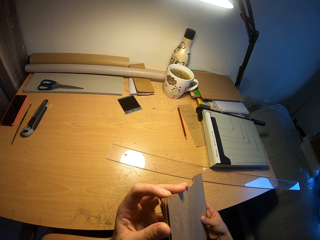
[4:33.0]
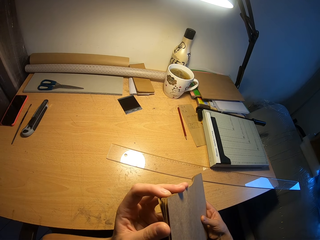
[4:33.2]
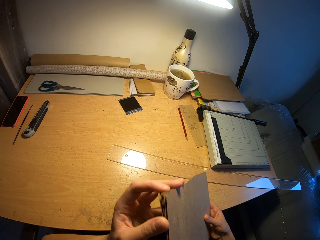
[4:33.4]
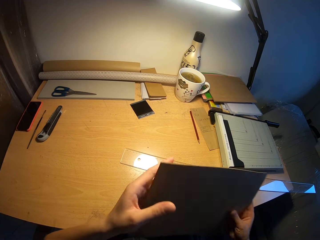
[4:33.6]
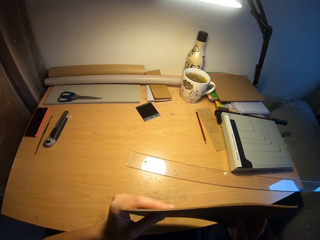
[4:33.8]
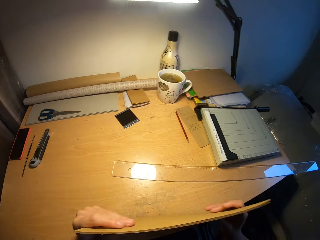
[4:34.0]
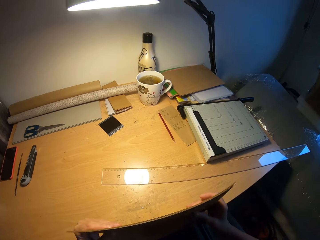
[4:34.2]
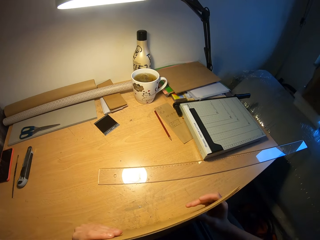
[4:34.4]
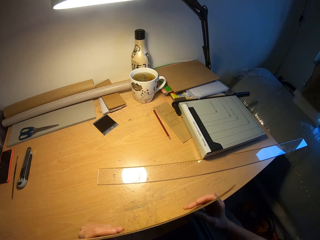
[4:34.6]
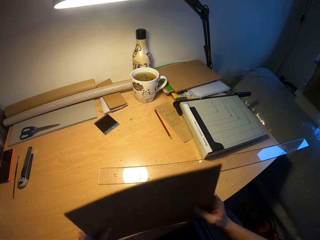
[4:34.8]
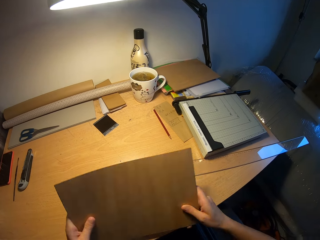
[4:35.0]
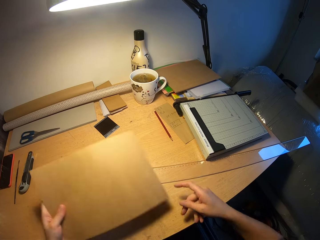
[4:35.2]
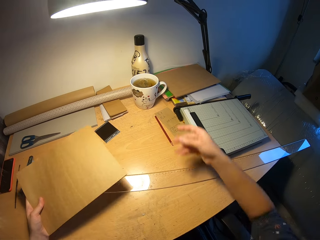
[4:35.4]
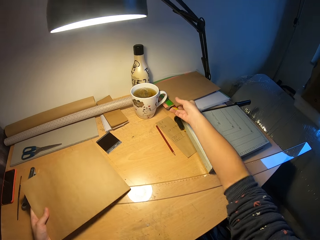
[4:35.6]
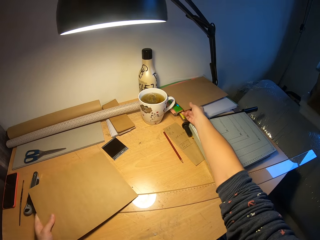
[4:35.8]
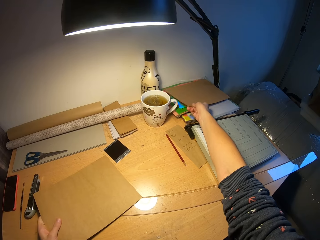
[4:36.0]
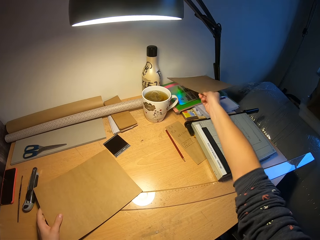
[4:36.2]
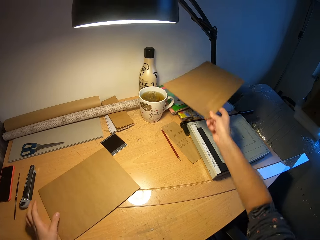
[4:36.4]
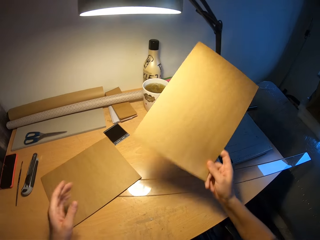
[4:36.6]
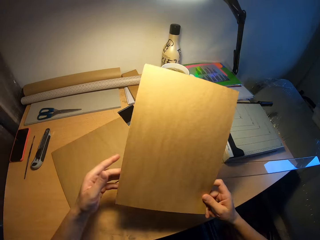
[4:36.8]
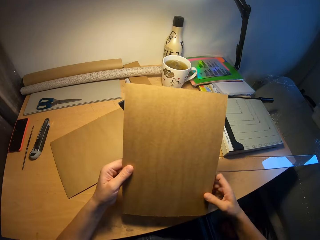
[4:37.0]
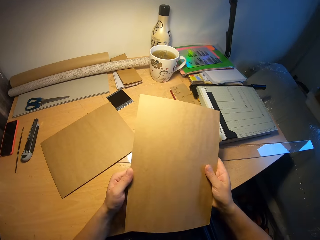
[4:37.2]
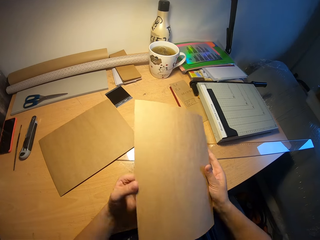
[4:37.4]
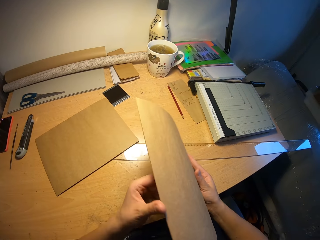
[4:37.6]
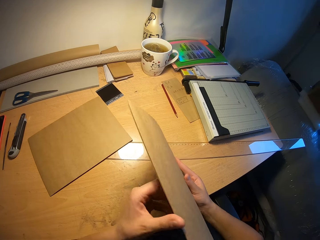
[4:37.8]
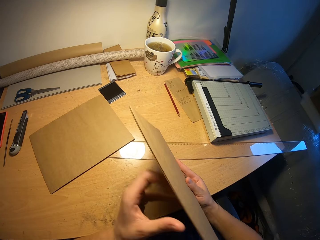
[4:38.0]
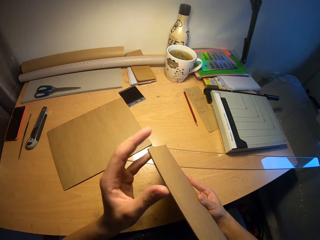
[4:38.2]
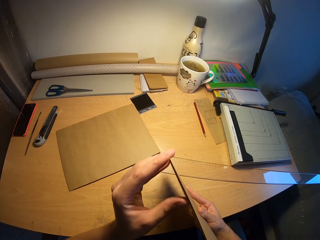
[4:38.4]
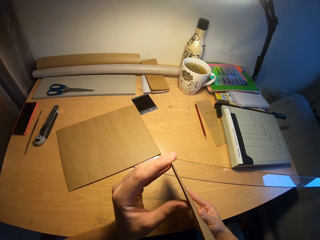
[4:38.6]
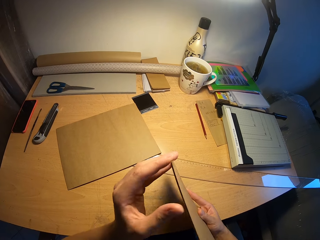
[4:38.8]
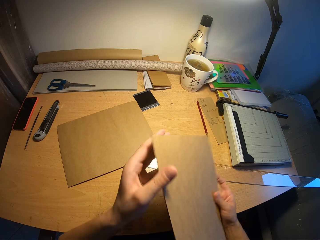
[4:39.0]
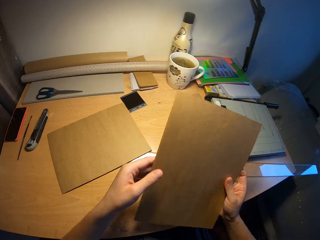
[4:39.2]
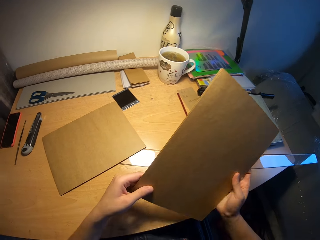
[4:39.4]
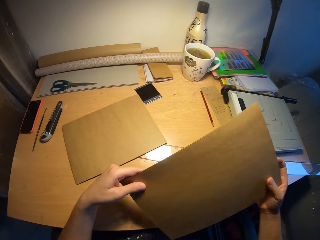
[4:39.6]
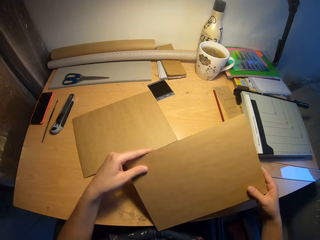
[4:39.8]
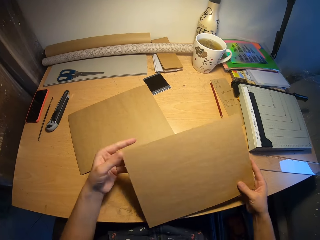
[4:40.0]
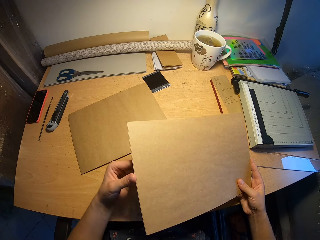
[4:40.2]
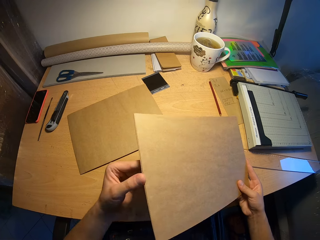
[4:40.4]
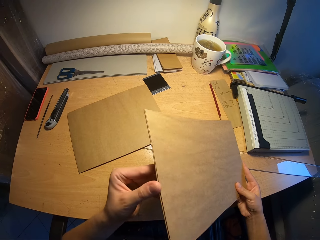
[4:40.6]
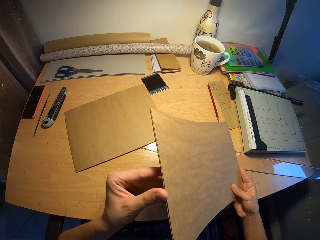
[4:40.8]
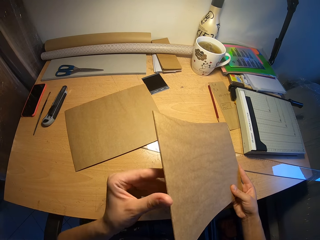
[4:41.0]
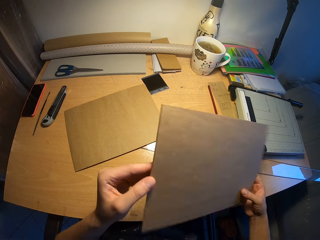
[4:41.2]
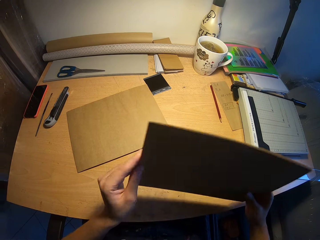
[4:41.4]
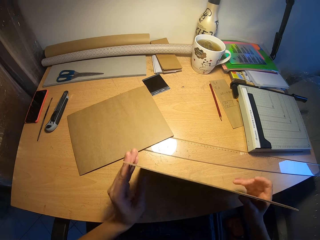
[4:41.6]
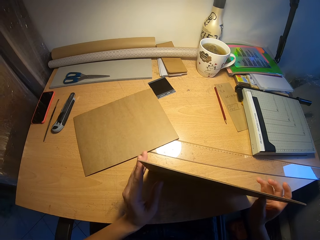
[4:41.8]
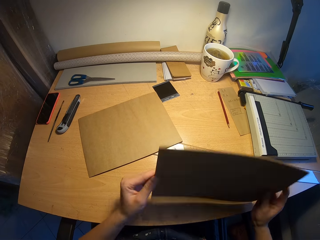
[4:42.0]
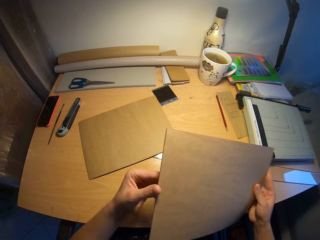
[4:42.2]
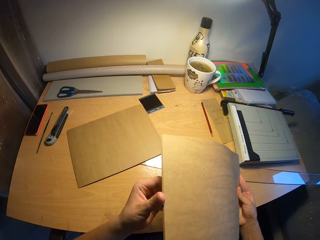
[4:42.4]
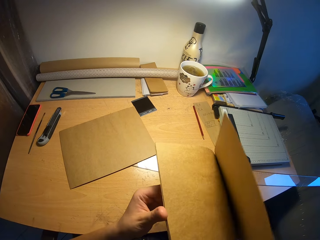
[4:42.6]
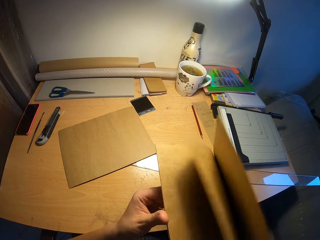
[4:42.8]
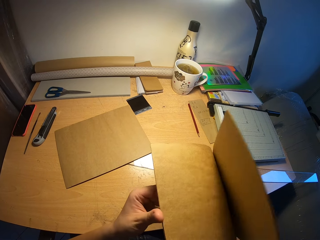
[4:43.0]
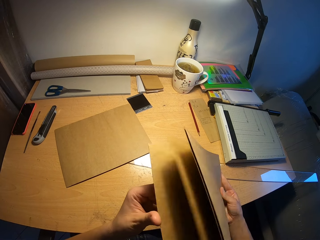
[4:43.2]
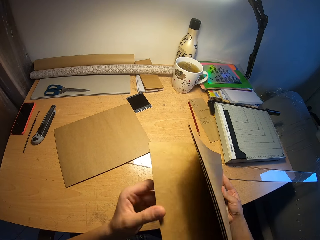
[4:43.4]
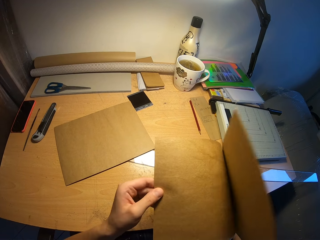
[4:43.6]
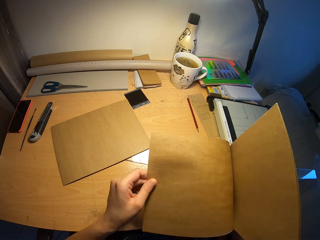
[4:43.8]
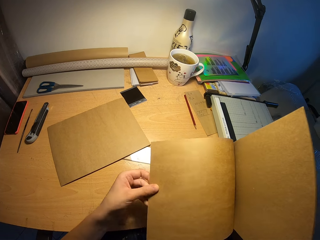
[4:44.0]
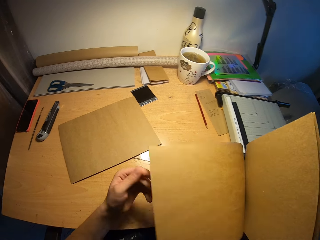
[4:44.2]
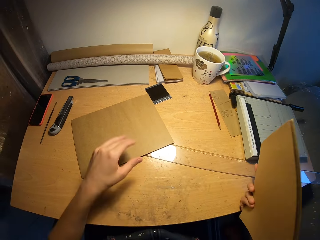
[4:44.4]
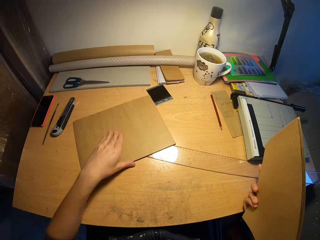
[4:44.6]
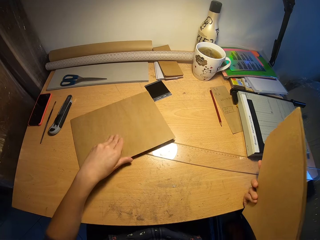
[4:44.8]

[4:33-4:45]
The camera wearer taps the stack of brown papers on the table with his hands. He drops the stack of brown papers on the table with his left hand. He picks the brown papers from the table with his right hand. He holds the brown papers with his hands. He samples the papers. He taps the brown papers on the table with his hands. He flips the brown papers in his right hand with his left hand.

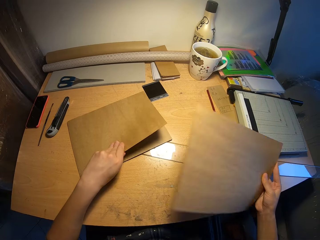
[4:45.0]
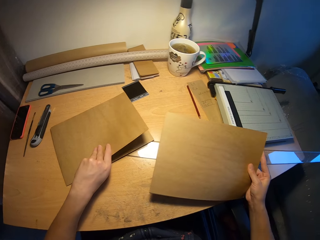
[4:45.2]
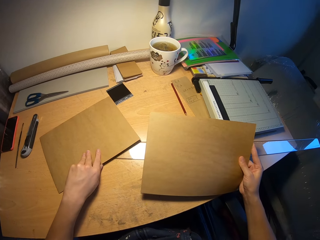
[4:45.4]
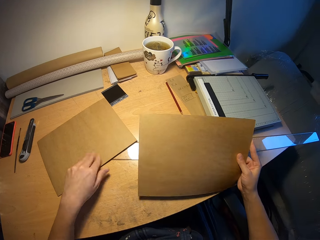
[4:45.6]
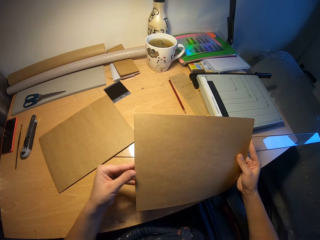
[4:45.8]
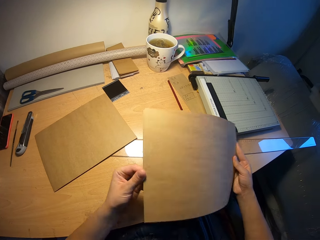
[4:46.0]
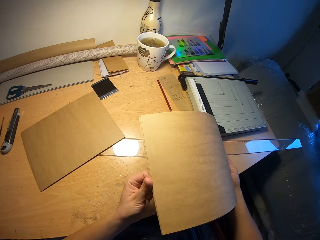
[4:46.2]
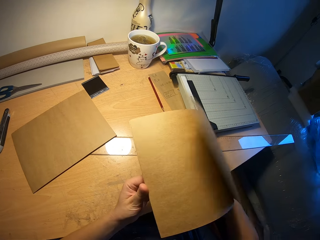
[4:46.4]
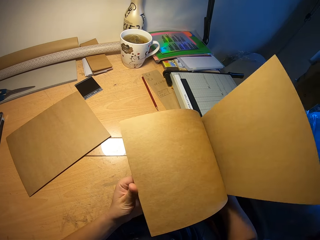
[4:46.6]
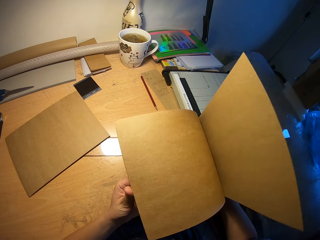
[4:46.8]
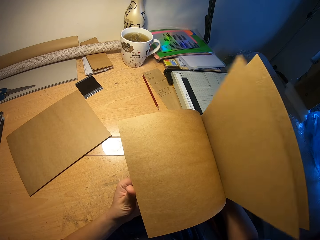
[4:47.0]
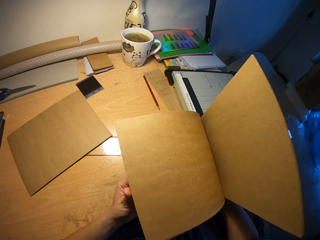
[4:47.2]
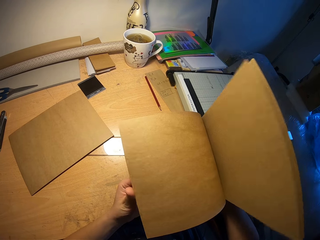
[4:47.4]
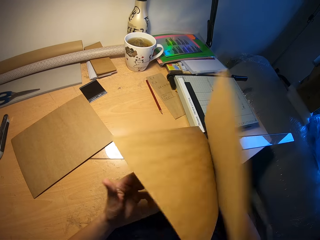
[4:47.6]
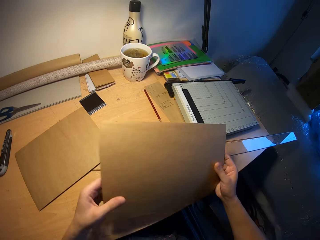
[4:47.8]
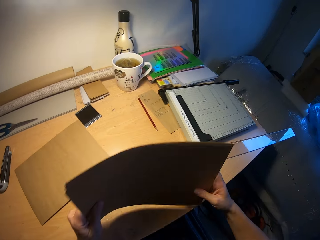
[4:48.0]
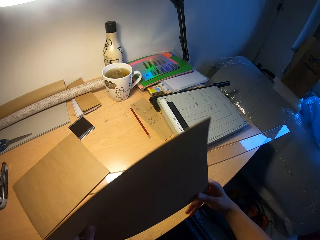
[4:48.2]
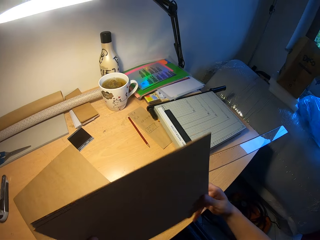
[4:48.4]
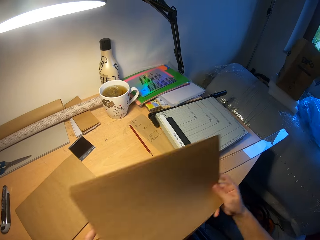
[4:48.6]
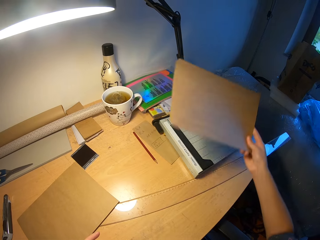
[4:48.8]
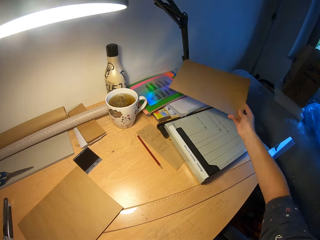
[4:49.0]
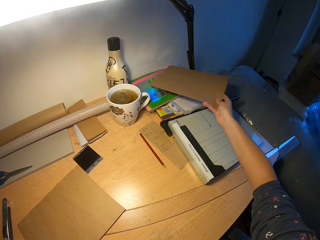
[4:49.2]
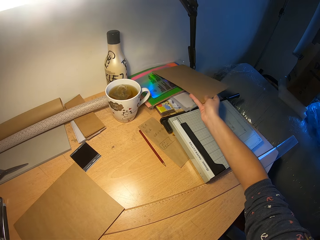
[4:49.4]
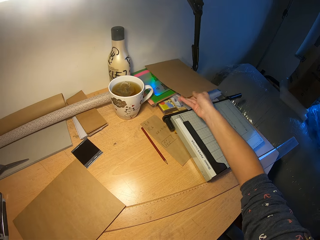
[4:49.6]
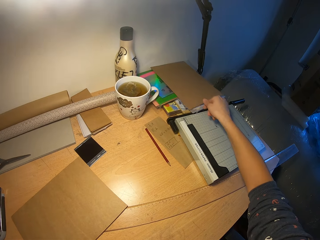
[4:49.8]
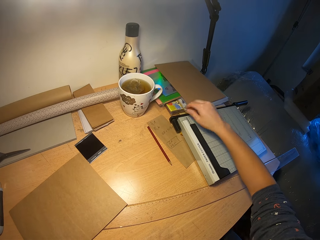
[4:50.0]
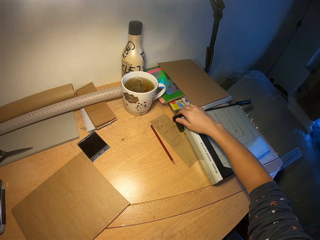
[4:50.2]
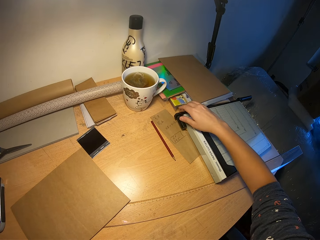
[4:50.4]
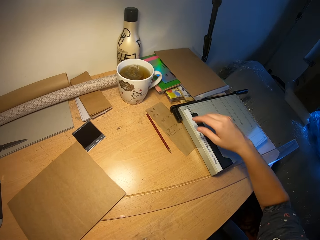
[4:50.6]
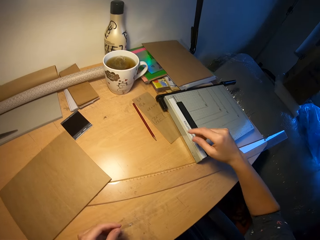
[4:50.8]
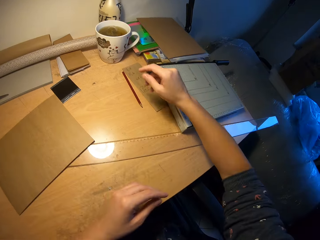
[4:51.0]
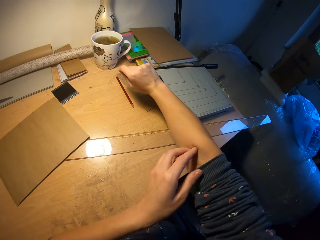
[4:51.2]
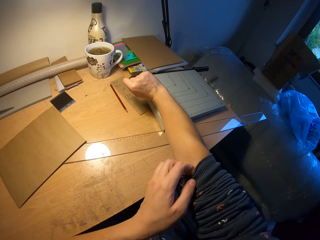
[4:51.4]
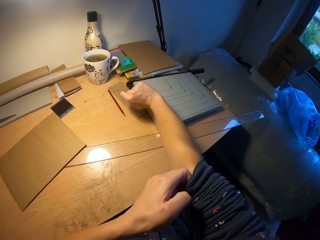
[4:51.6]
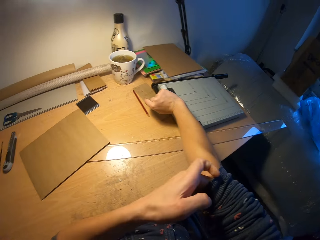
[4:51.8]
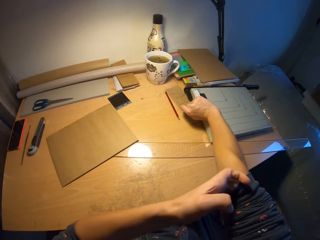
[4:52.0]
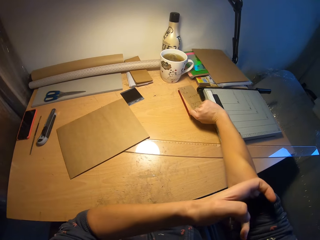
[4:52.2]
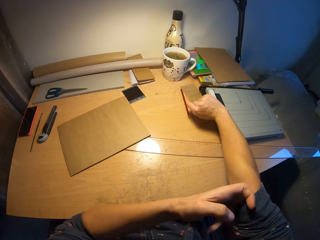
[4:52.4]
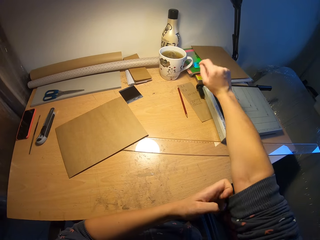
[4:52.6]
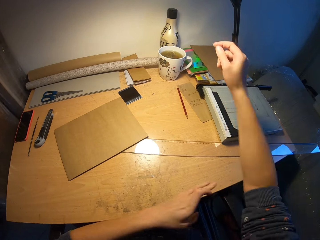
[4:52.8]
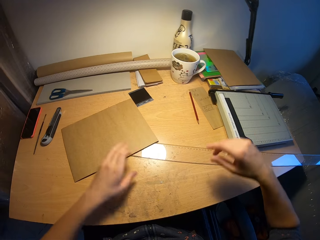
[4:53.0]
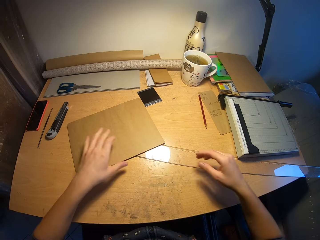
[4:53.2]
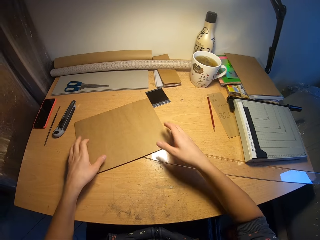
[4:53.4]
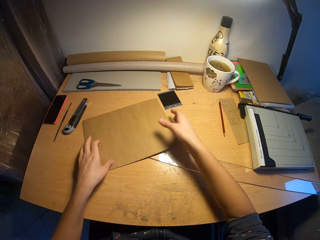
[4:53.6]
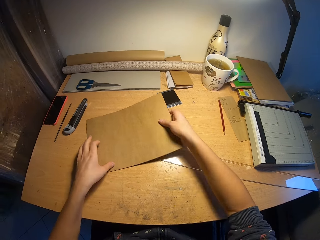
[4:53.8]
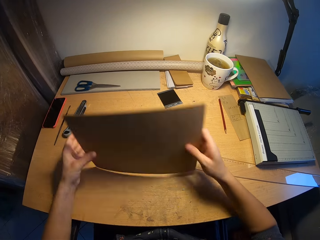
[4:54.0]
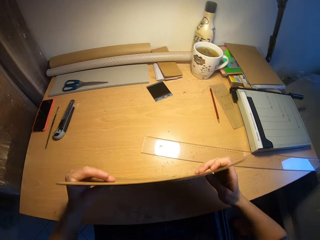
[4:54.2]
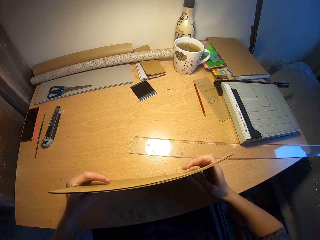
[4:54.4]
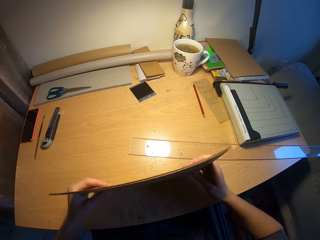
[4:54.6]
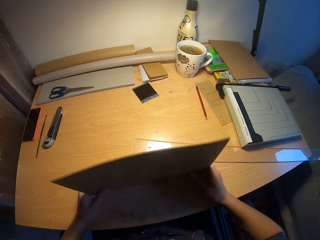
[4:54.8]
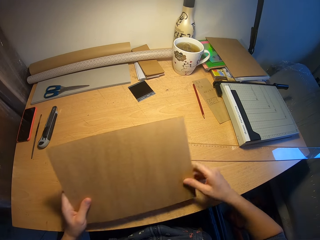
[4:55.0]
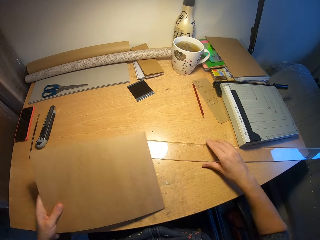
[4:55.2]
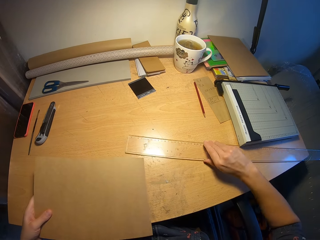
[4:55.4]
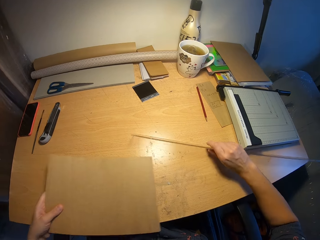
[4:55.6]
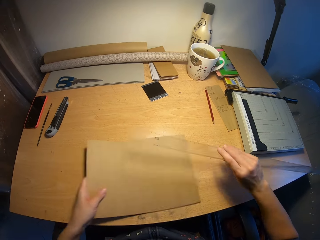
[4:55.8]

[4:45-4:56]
The camera wearer lifts the brown paper from the stack of brown papers on the table with his left hand. He places the brown paper on the stack of brown papers on the table with his left hand. He holds other papers on the table. He flips the brown papers in his right hand with his left hand. He samples papers in his hands. He places the brown papers on the table with his right hand. He moves the paper cutter on the table with his right hand. He moves his sleeve on his right arm with his left hand. He picks the stack of brown papers from the table with his hands. He taps the table with the stack of brown papers in his hands. He drops the stack of brown papers on the table with his left hand.
